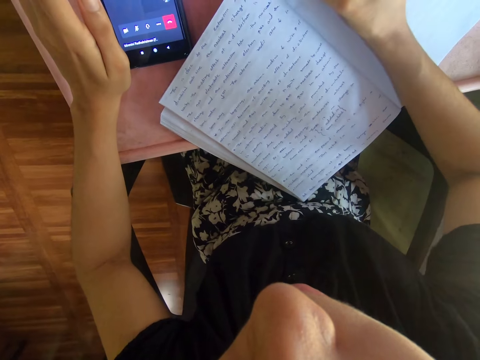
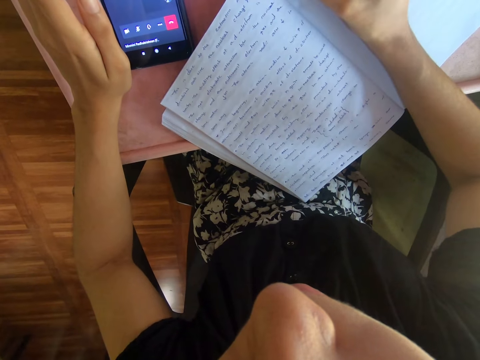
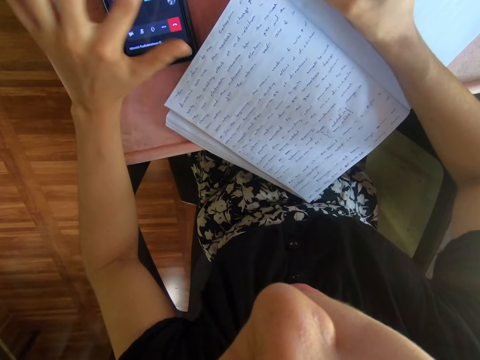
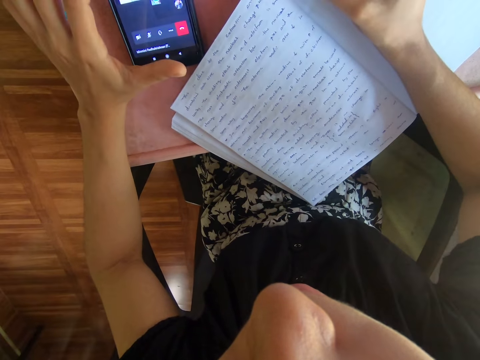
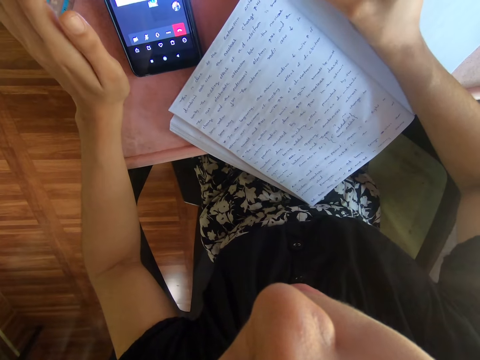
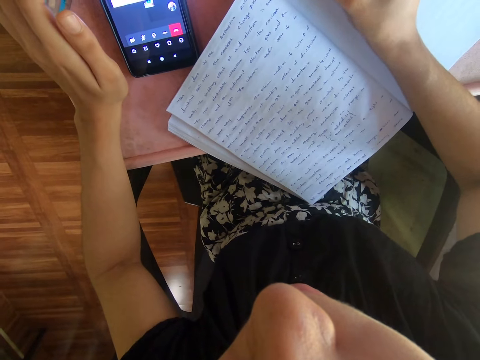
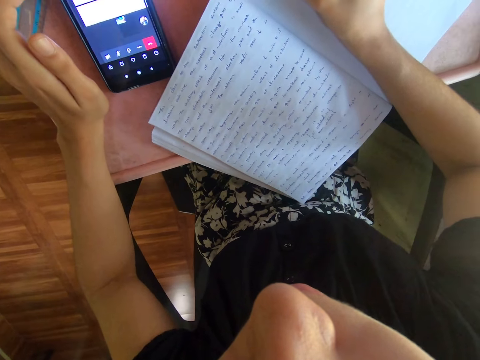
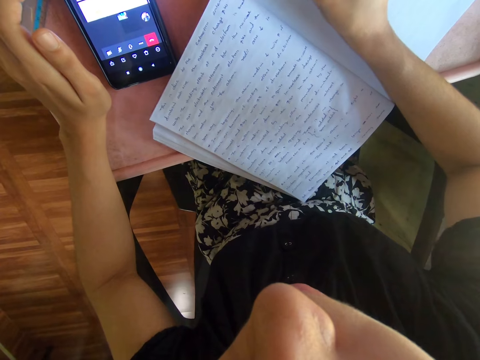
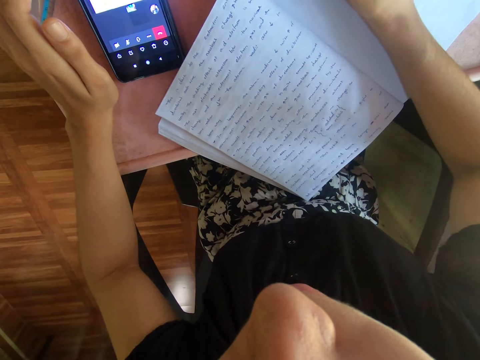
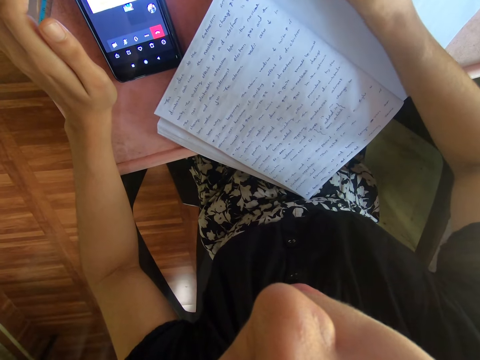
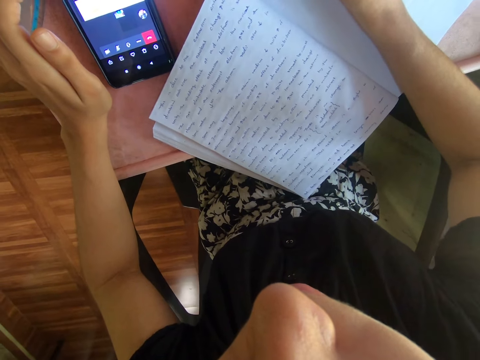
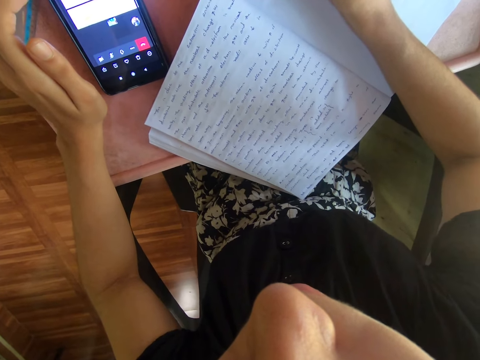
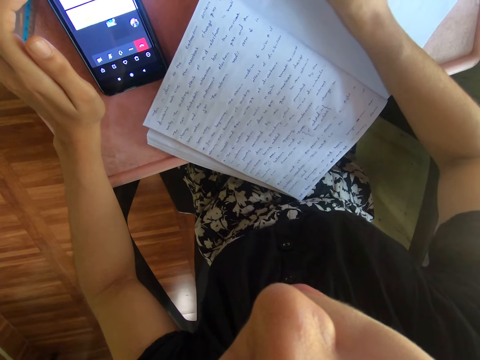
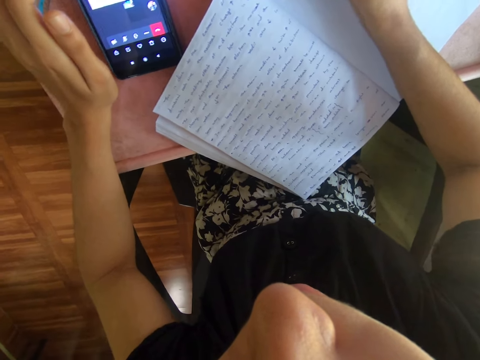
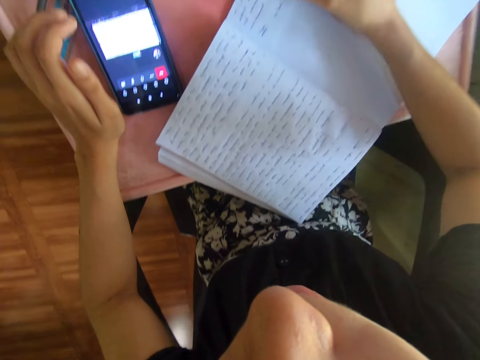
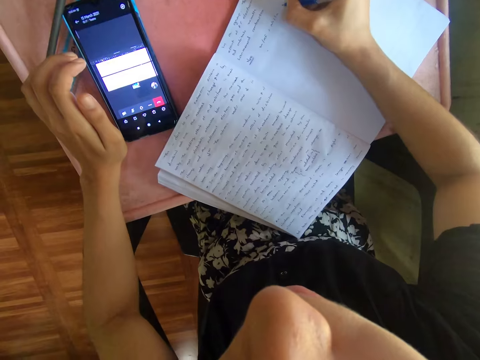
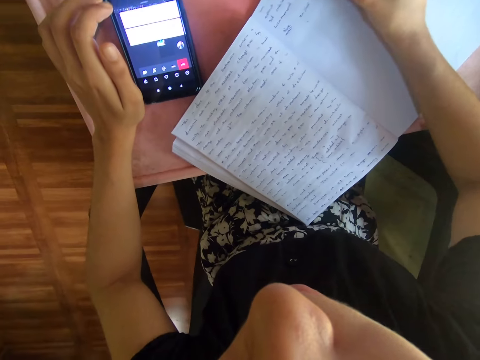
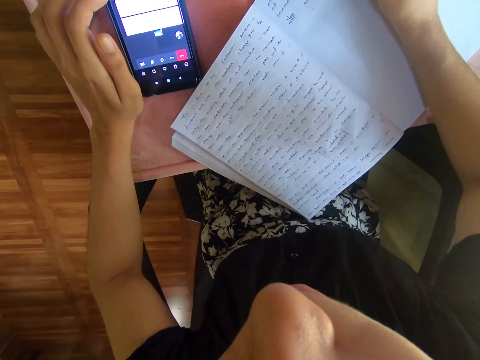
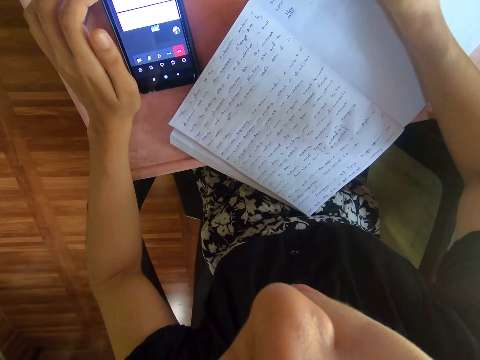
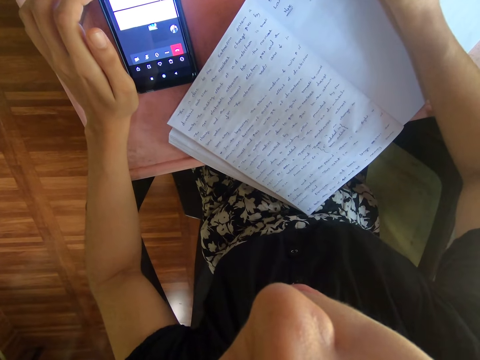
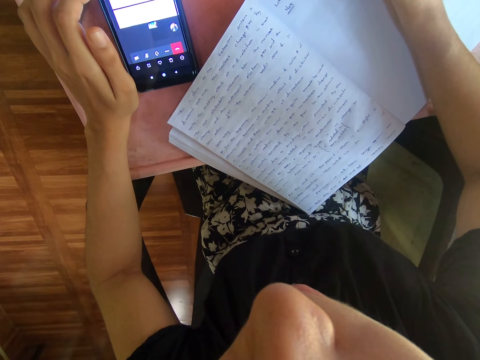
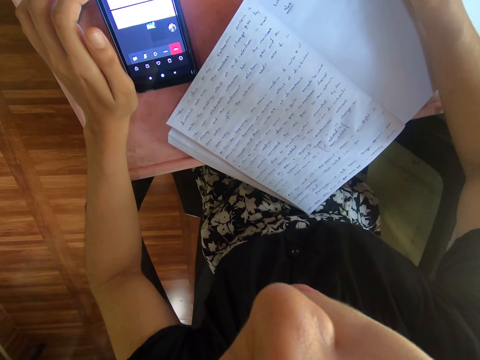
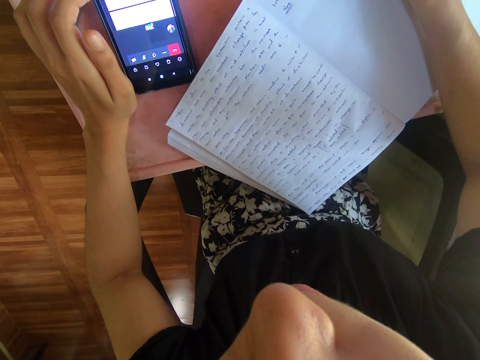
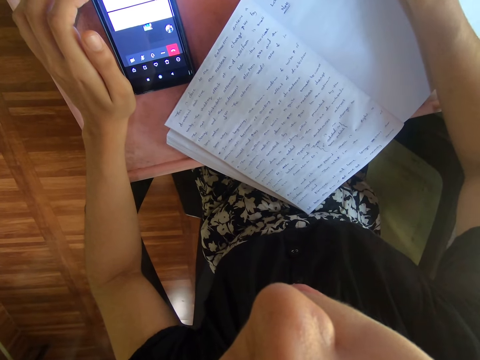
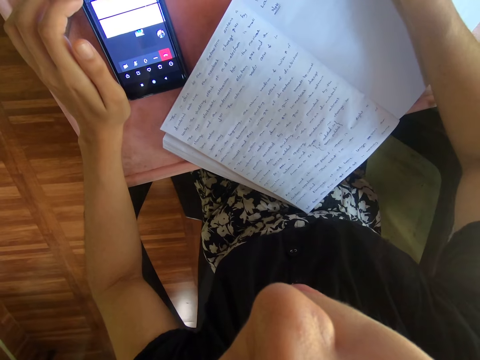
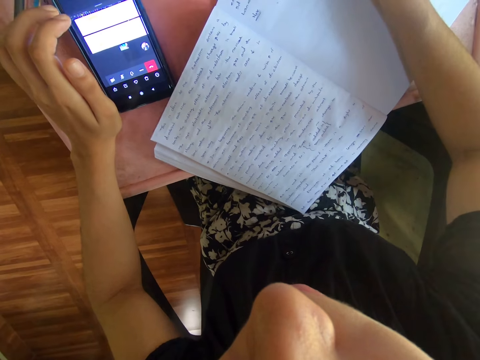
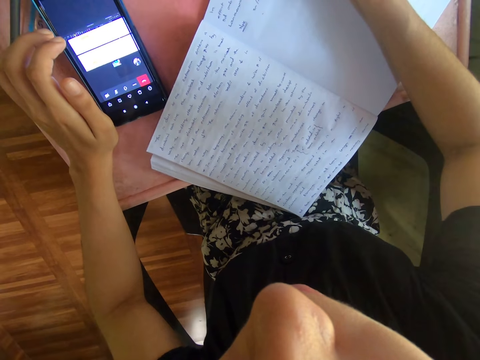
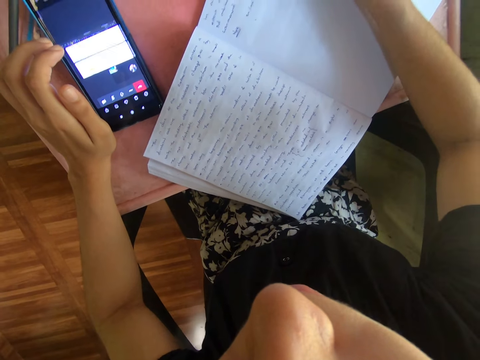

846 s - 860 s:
The camera wearer touches the phone screen. They look at the phone screen. They look at the phone screen again. They write in the book.

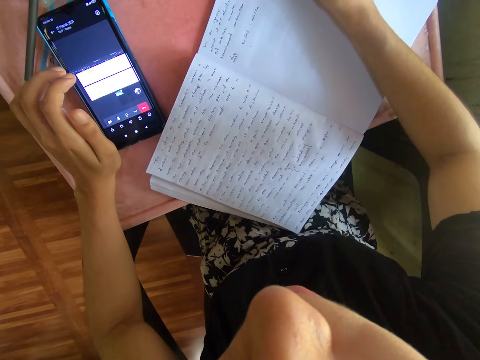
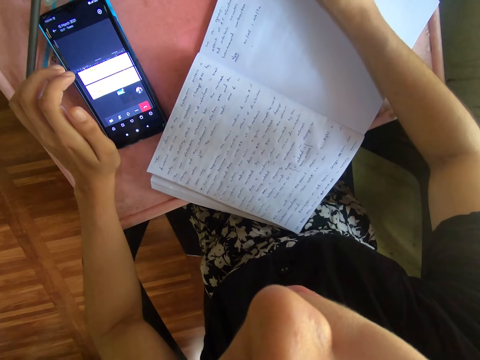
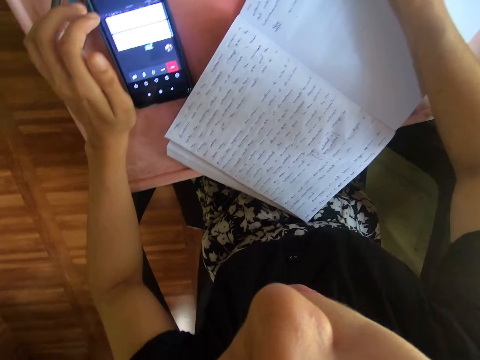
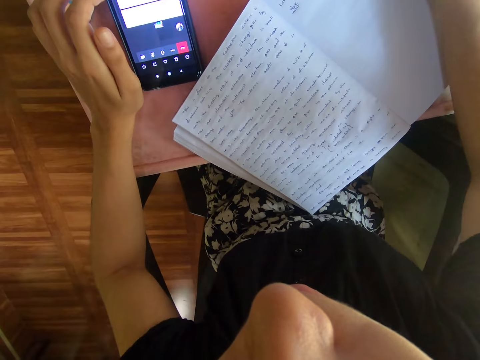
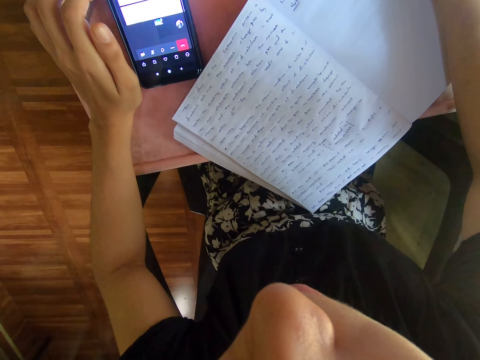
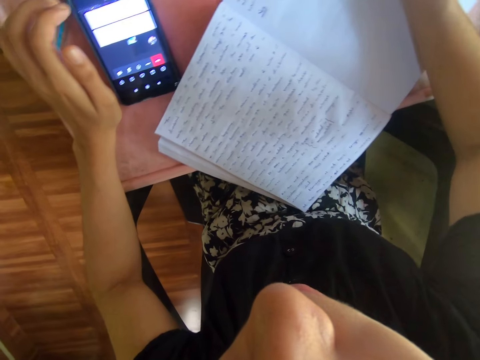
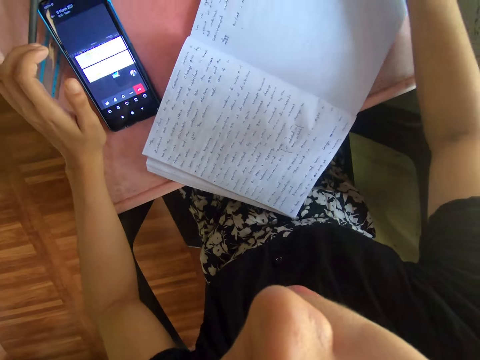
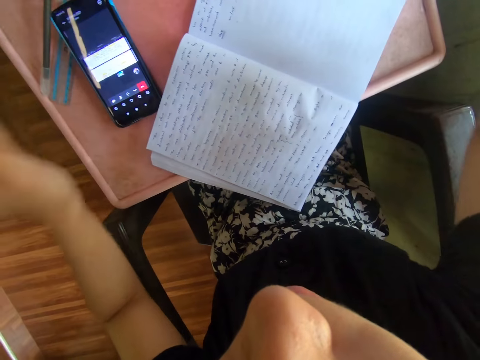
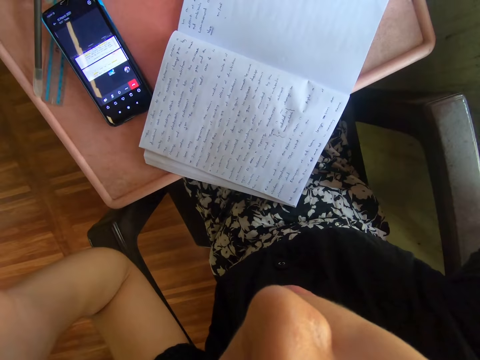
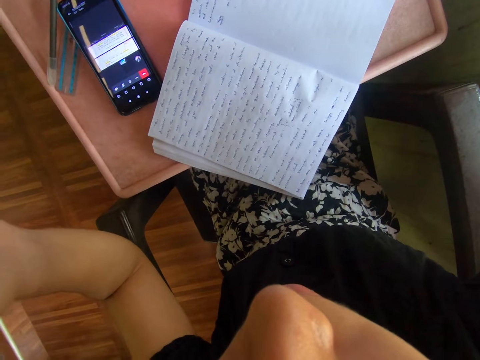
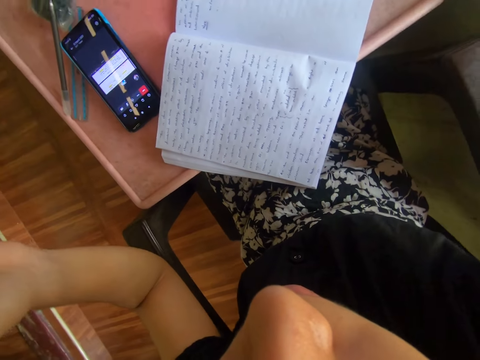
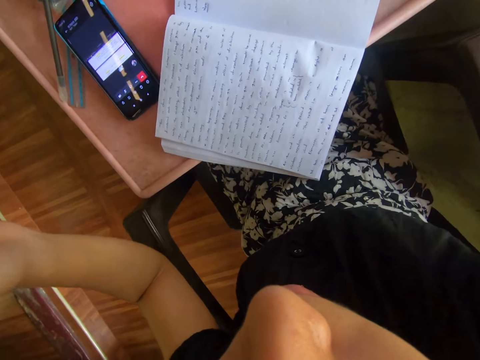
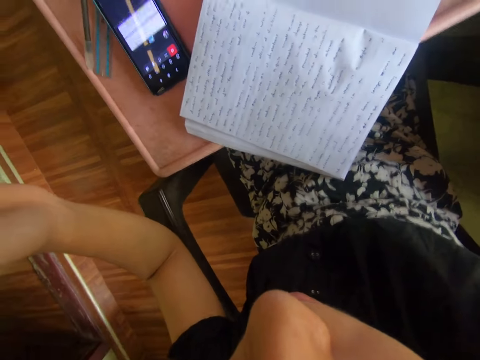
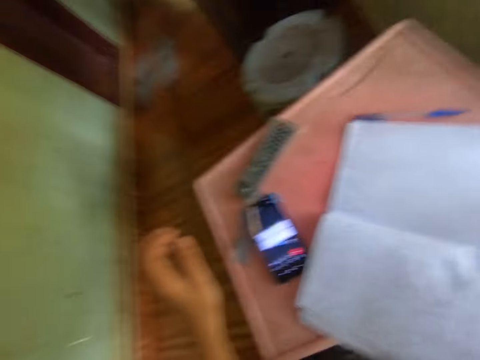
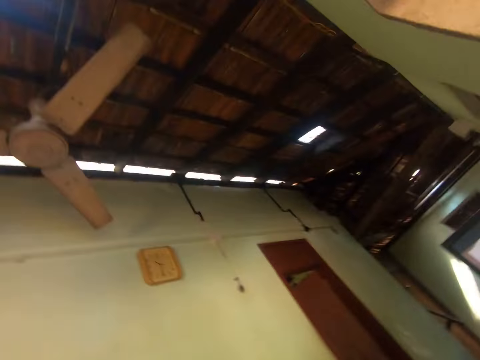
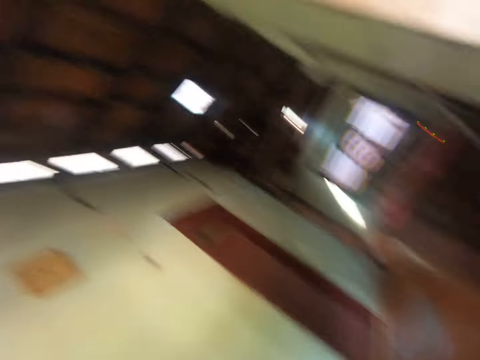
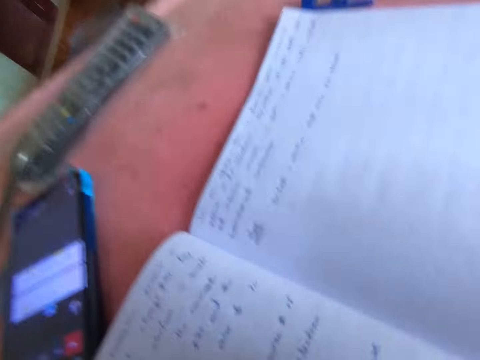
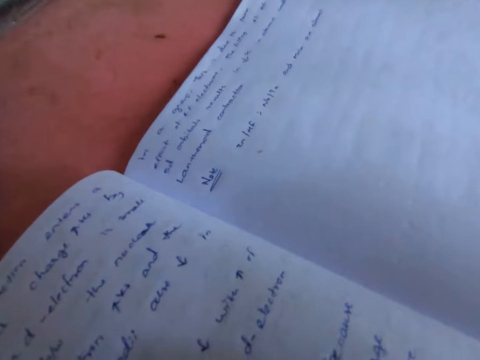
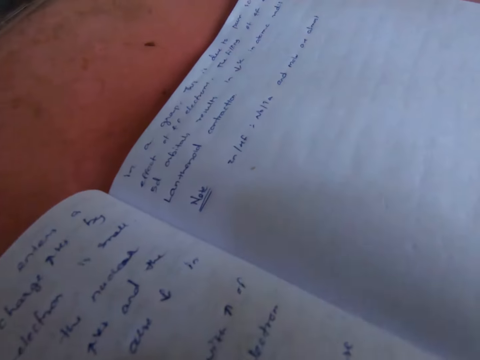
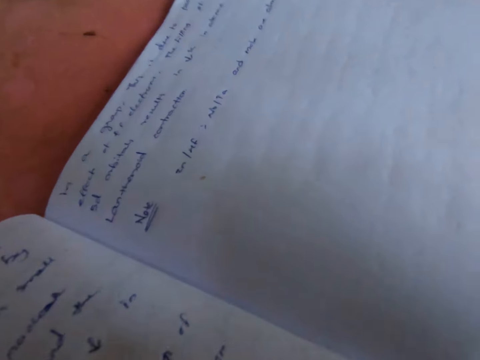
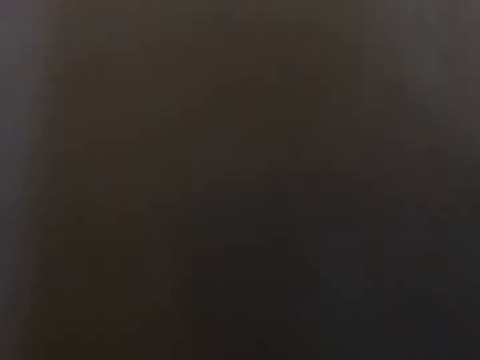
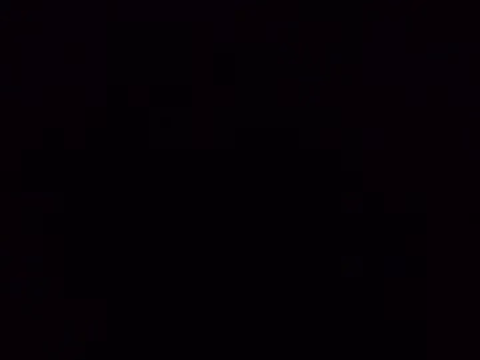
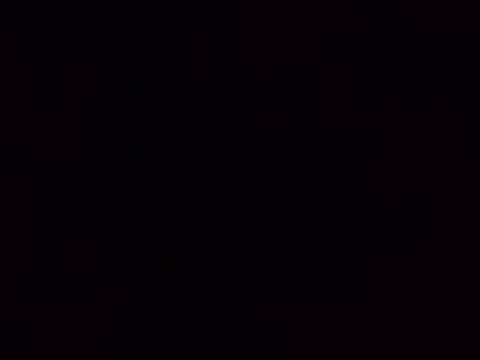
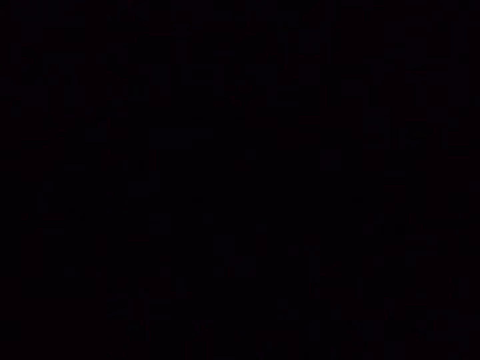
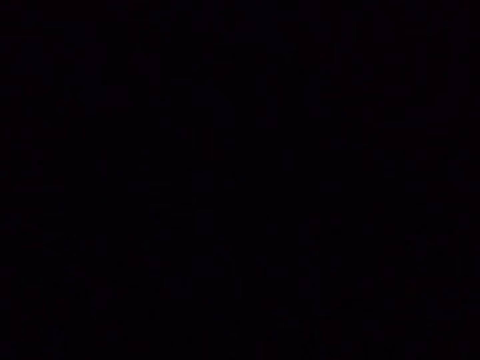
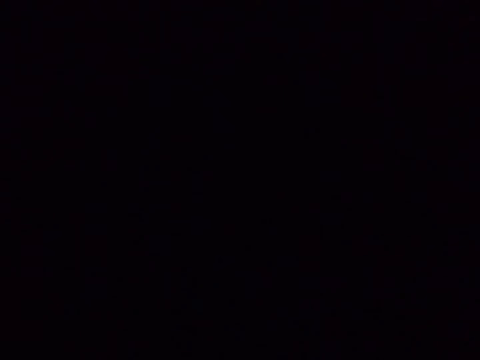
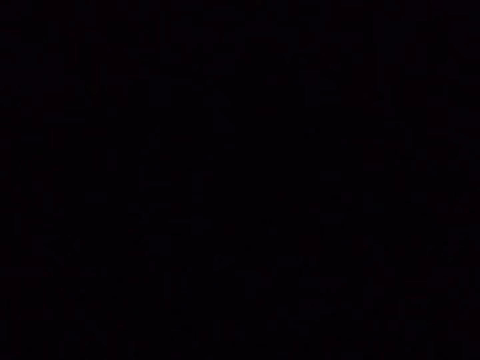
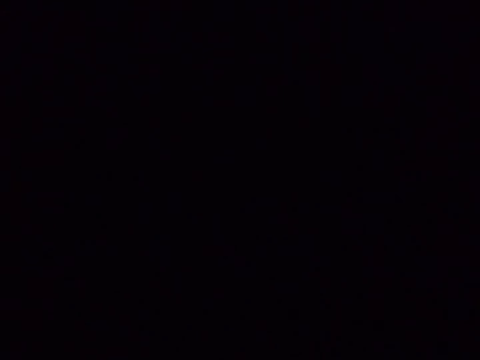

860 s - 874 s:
The camera wearer lifts the hands up. They adjust the camera. They look around. They remove the camera. They look at the book.
